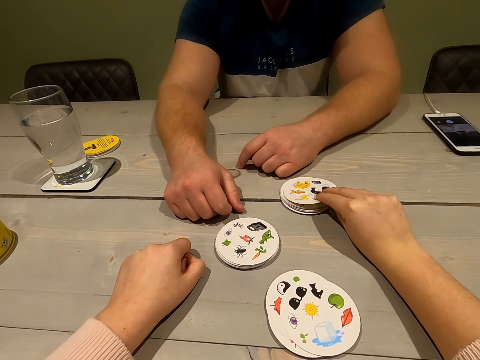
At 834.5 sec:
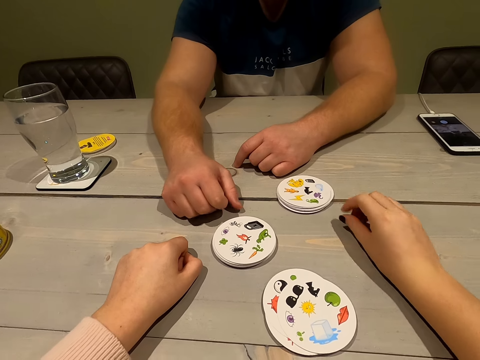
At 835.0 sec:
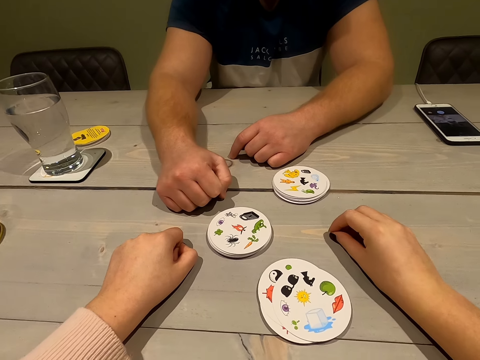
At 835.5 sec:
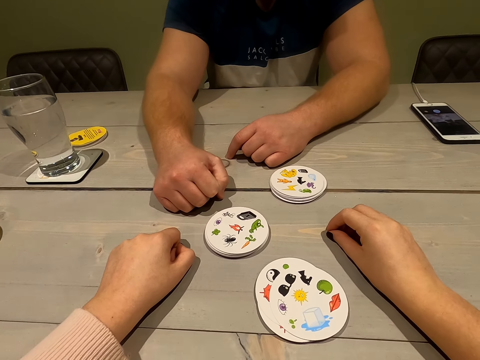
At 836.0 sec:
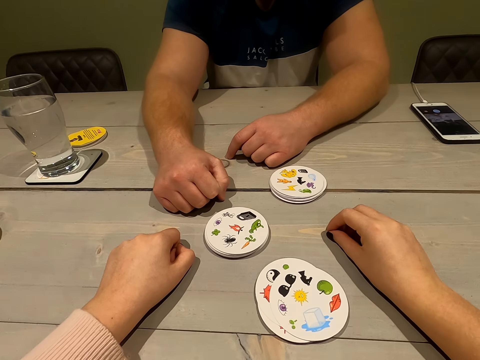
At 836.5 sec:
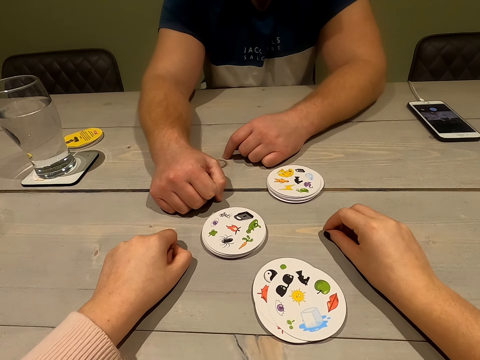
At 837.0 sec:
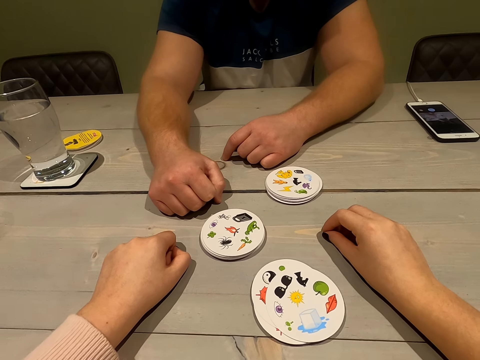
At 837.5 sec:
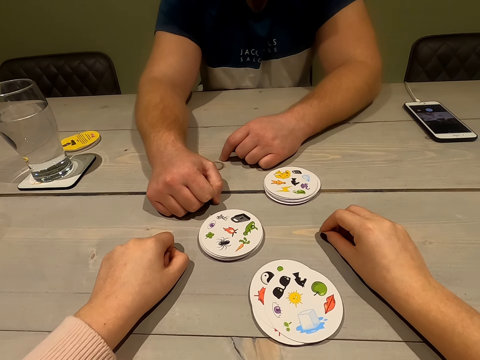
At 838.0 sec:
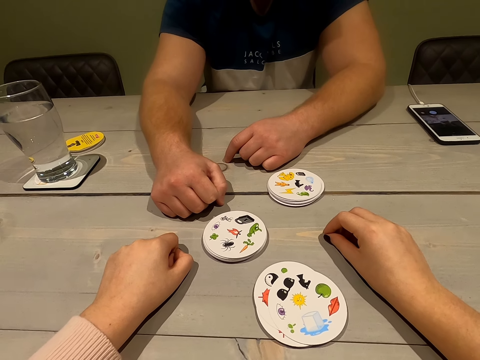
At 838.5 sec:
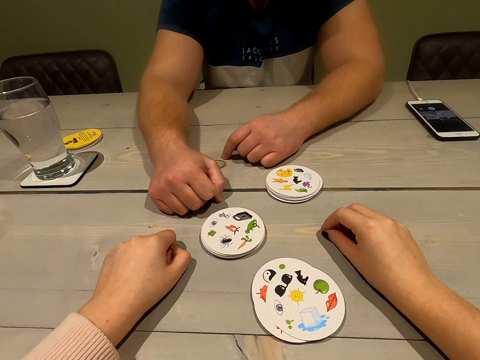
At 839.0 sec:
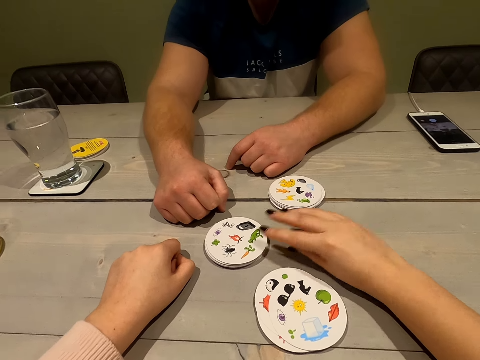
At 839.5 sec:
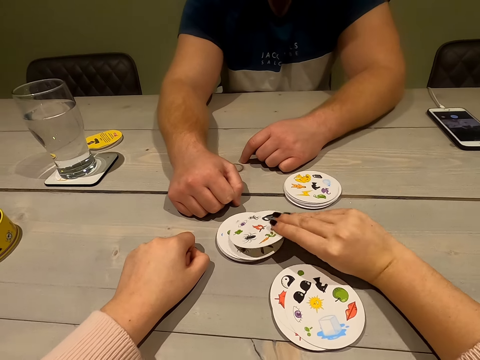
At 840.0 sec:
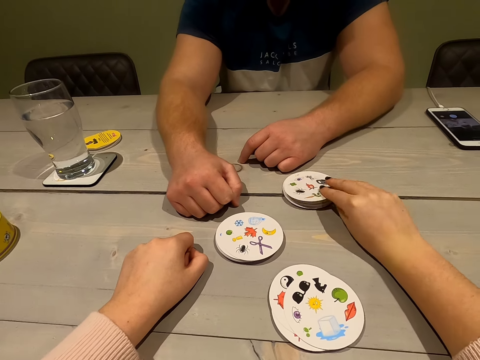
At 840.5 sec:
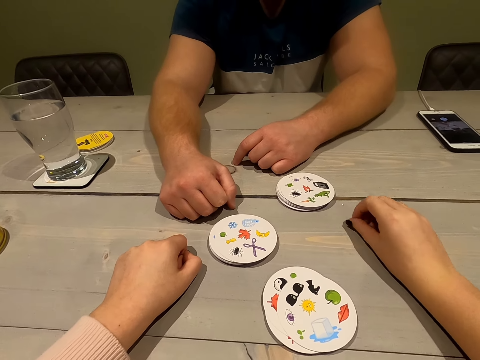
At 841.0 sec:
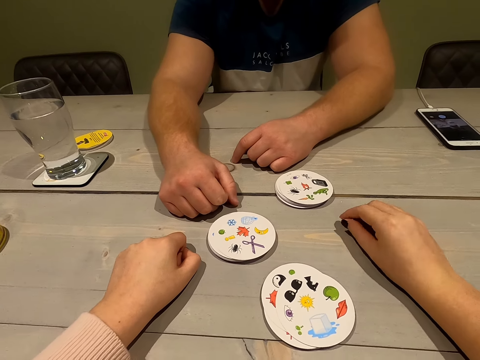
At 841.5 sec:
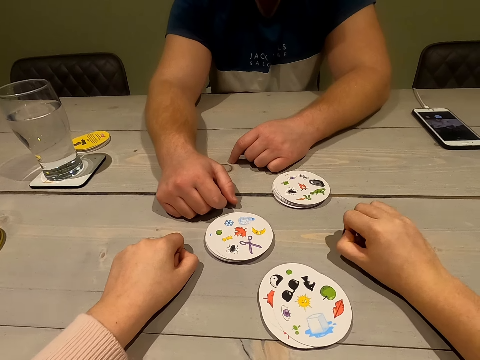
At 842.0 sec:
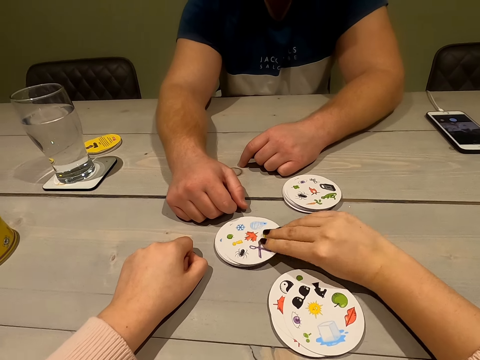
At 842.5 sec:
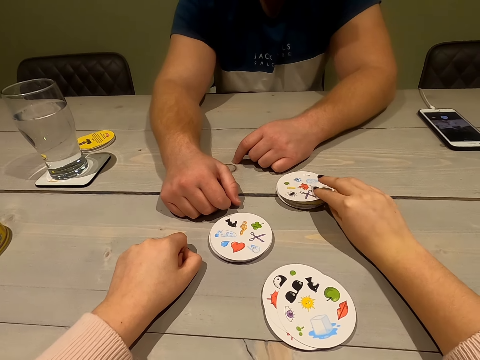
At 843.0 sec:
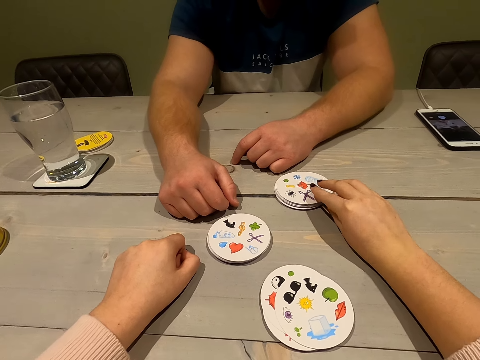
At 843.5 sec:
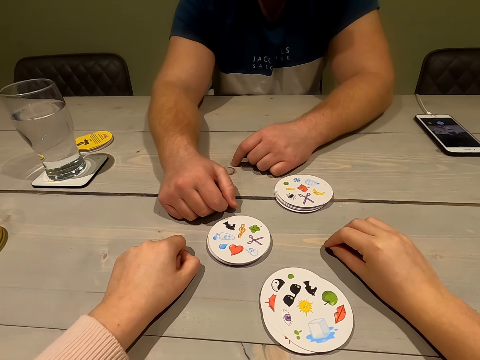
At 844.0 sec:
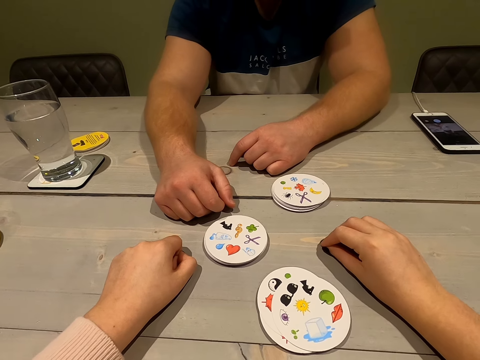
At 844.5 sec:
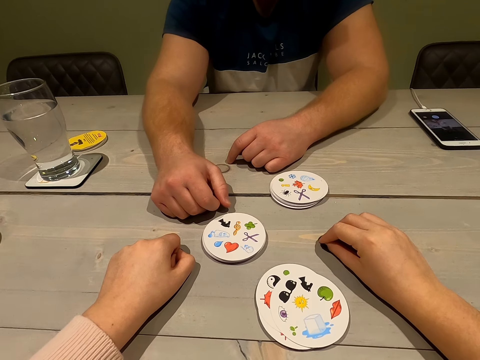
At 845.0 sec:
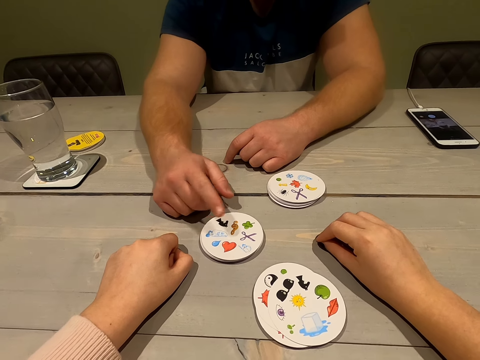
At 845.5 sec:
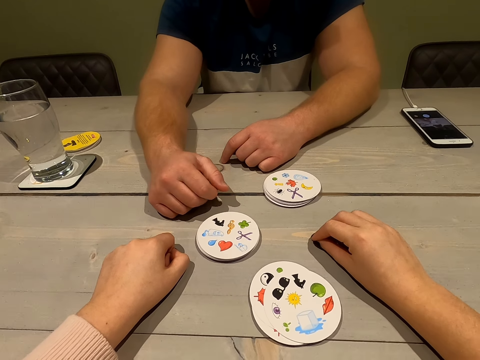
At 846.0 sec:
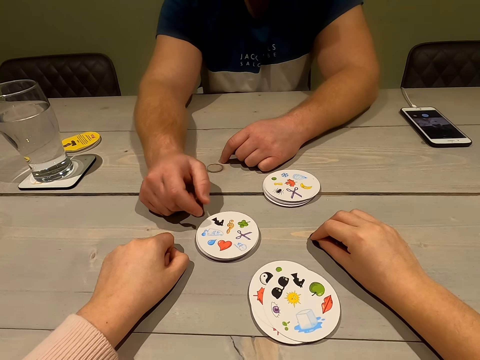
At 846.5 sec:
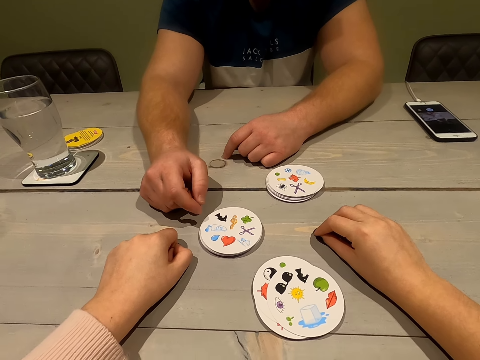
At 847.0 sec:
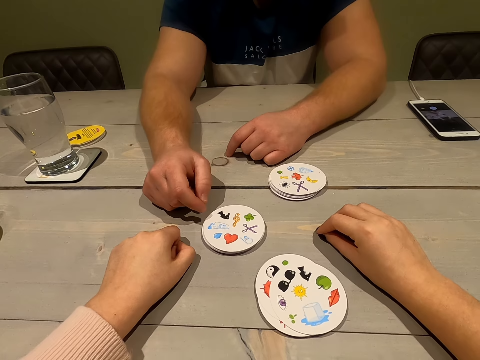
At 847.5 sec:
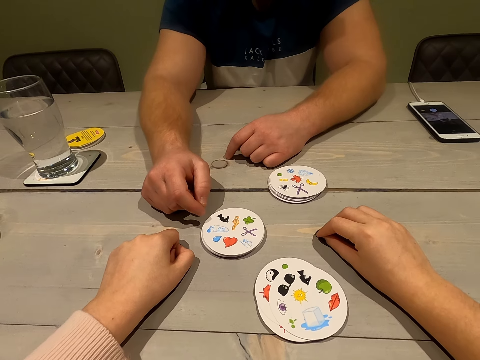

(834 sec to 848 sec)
The camera wearer places the card on the other cards. They look at the table. They pick a card and place the card on the other cards. They pick a card and place the card on the other cards. A person moves his fingers.

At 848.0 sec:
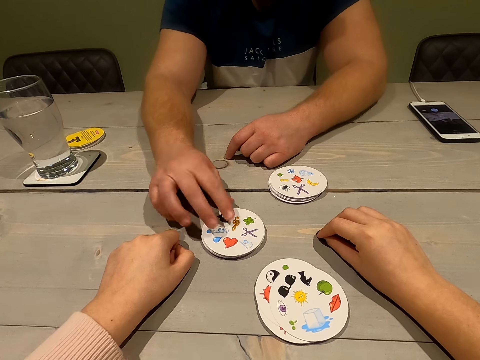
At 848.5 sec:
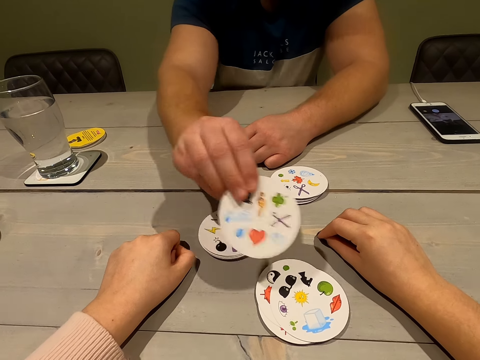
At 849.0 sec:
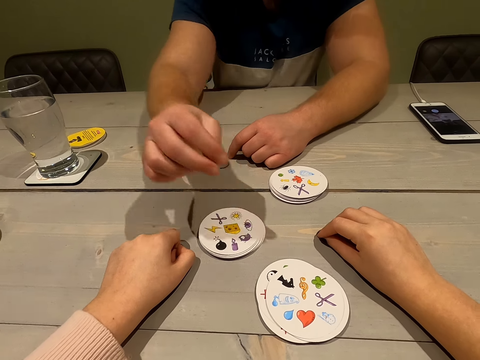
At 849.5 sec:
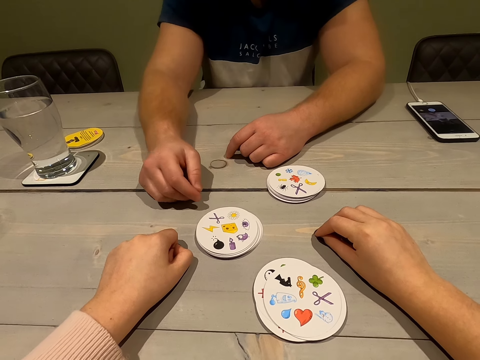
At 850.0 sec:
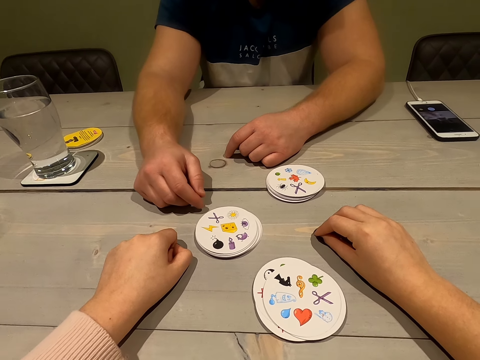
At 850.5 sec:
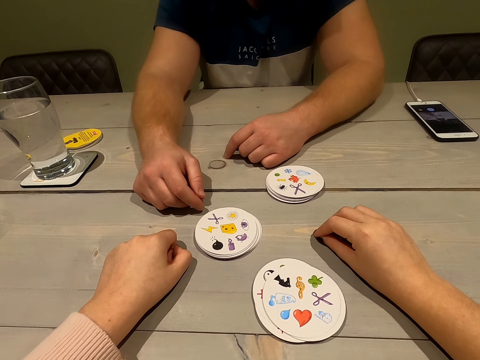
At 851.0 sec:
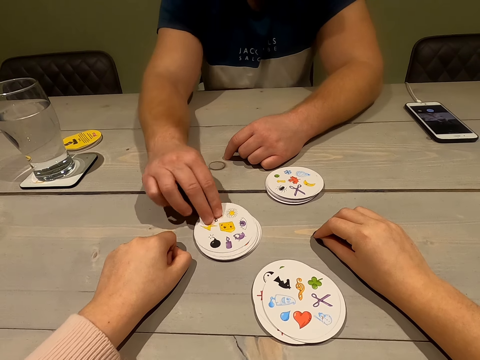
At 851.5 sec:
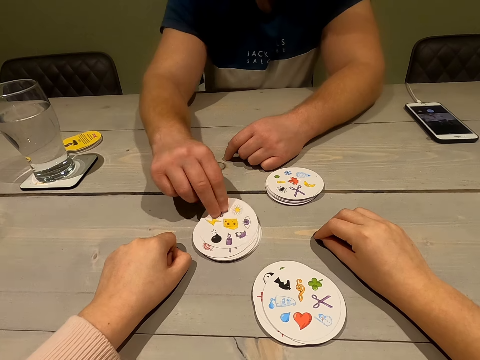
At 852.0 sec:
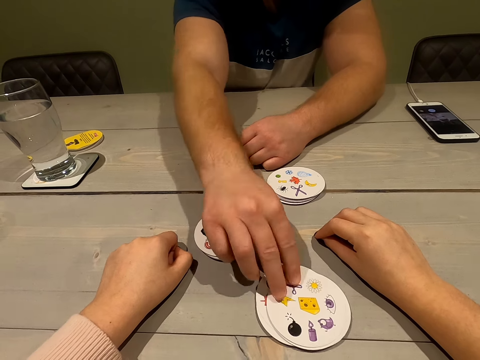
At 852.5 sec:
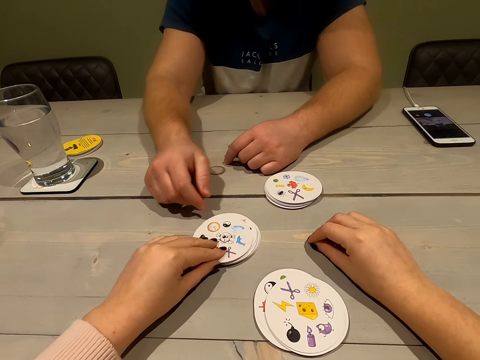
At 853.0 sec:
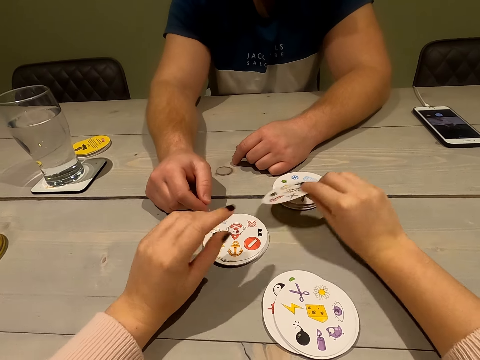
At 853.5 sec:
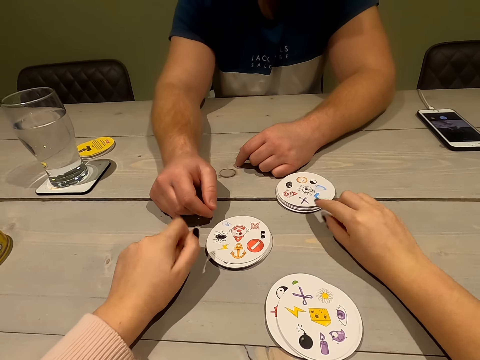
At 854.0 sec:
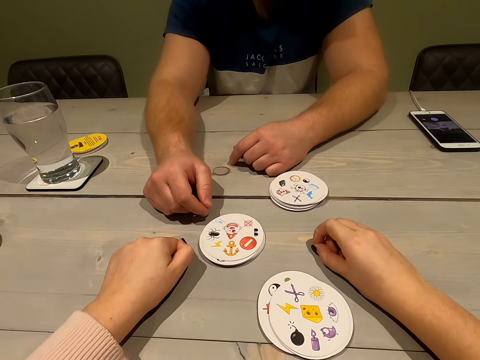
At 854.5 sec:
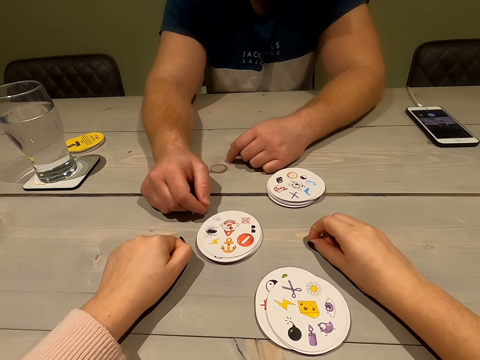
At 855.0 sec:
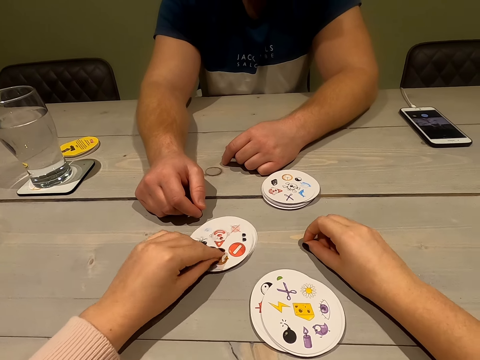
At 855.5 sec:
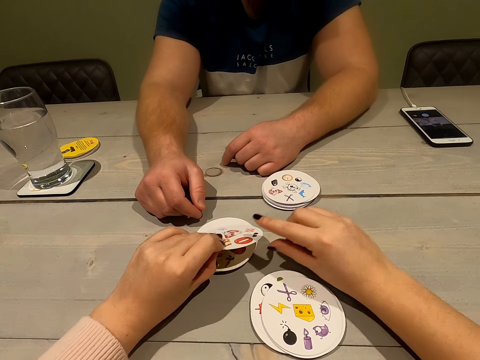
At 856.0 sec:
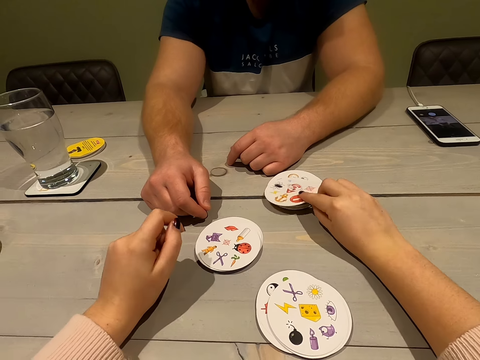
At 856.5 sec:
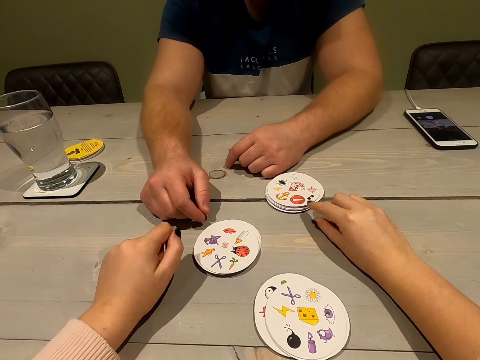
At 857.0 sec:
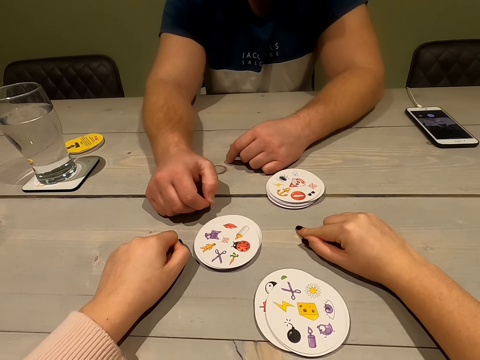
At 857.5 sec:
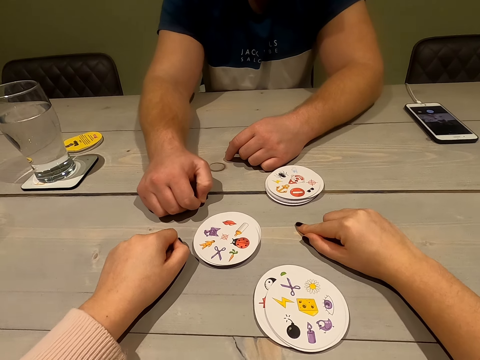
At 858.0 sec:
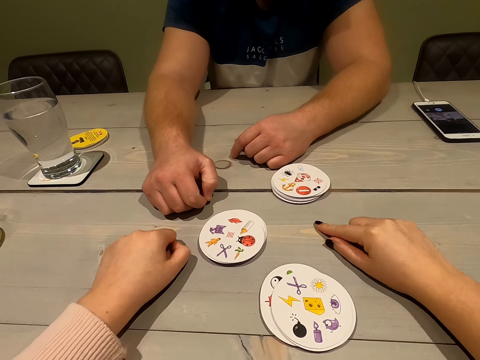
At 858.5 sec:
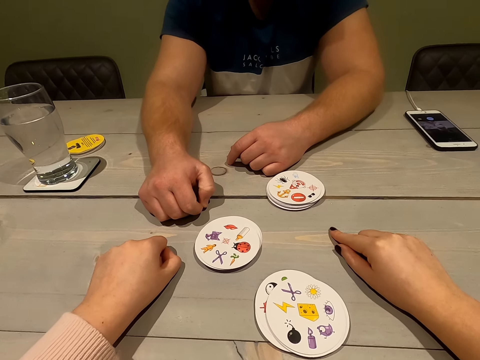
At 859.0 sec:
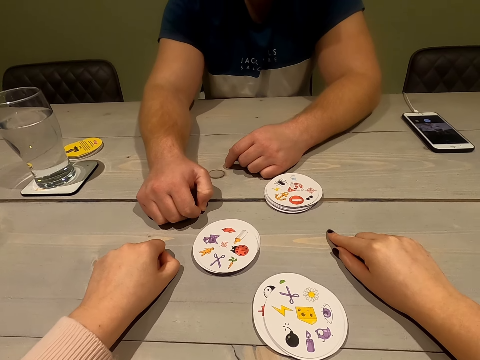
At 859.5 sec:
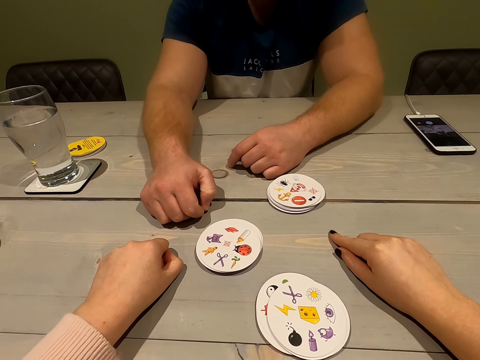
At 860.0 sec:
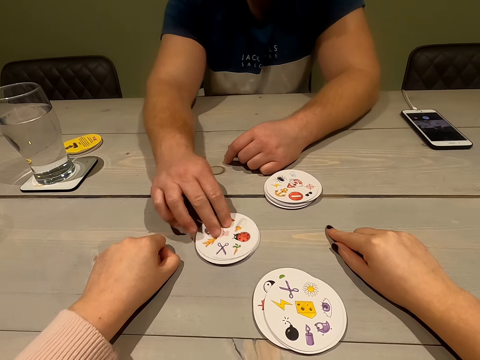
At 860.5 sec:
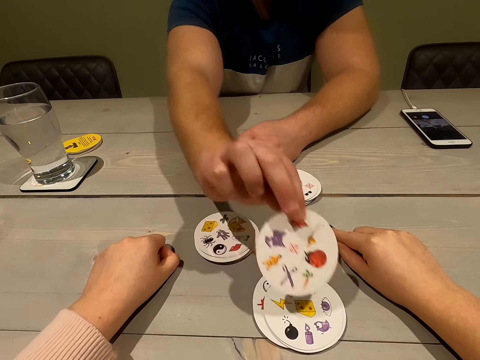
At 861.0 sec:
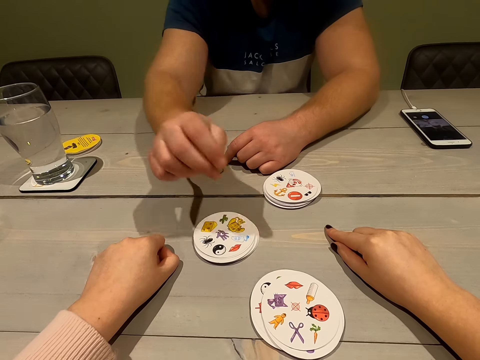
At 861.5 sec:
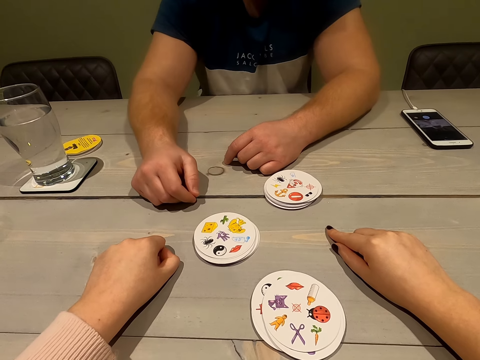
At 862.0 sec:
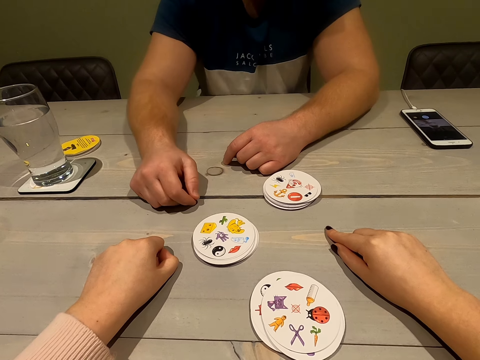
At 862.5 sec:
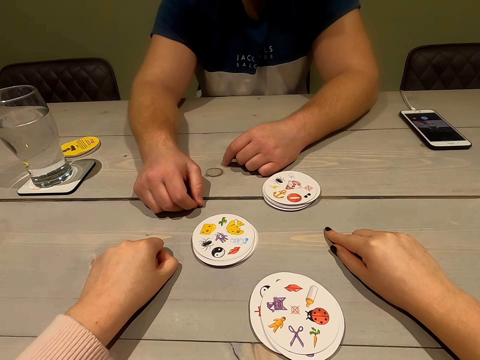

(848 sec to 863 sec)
A man picks a card and places the card on the other cards. The camera wearer looks at the table. The man picks a card and places the card on the other cards. The camera wearer picks a card and places the card on the other cards. They pick a card and place the card on the other cards. They look at the table. The man picks a card and places the card on the other cards.
